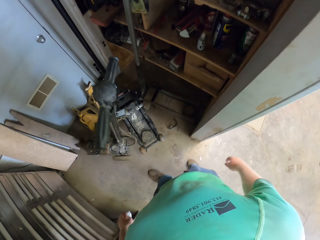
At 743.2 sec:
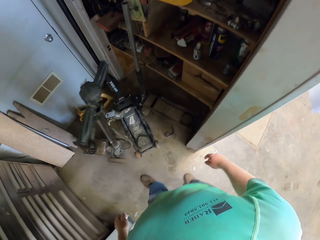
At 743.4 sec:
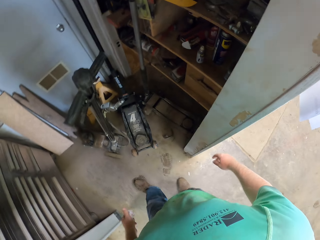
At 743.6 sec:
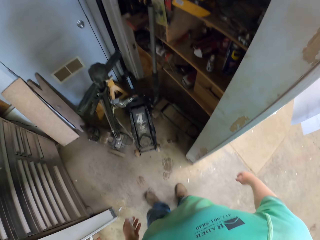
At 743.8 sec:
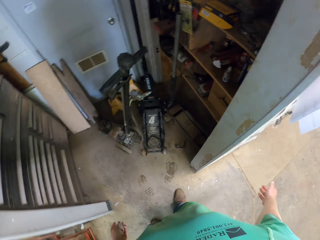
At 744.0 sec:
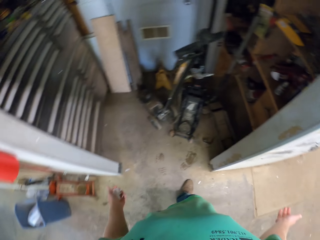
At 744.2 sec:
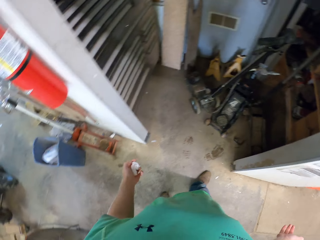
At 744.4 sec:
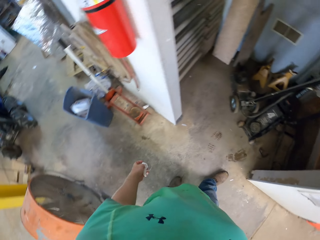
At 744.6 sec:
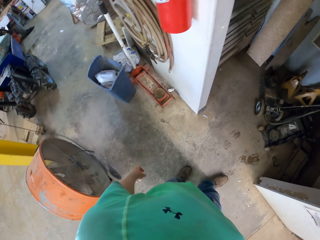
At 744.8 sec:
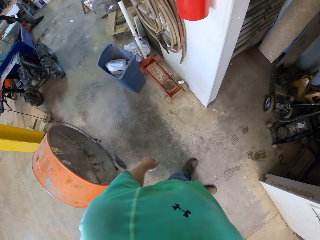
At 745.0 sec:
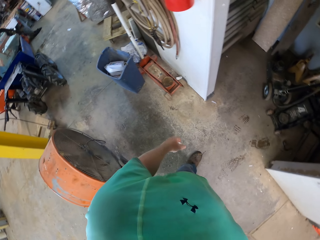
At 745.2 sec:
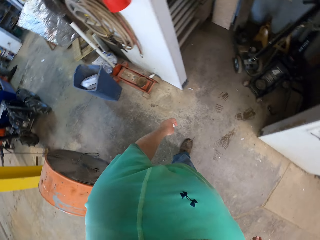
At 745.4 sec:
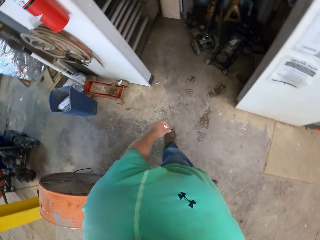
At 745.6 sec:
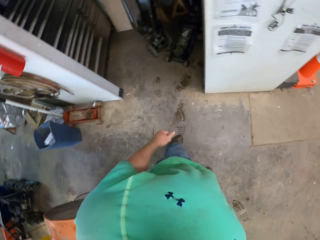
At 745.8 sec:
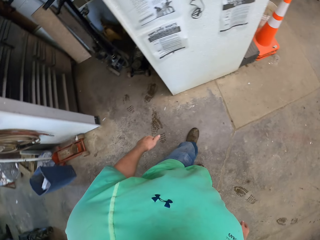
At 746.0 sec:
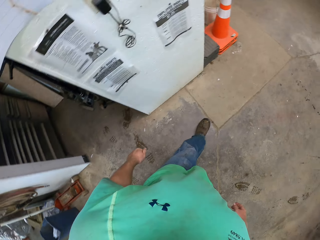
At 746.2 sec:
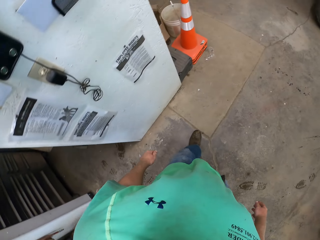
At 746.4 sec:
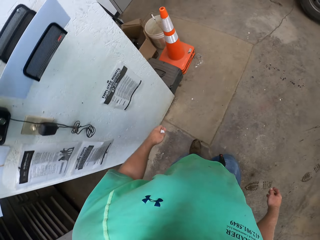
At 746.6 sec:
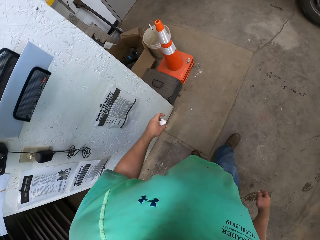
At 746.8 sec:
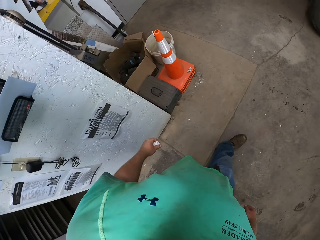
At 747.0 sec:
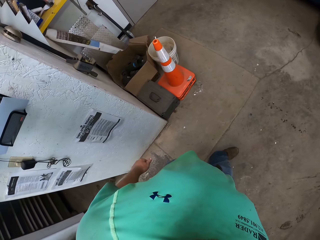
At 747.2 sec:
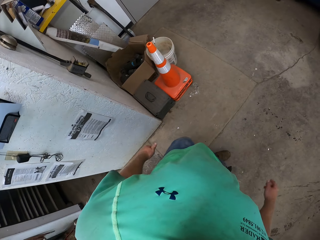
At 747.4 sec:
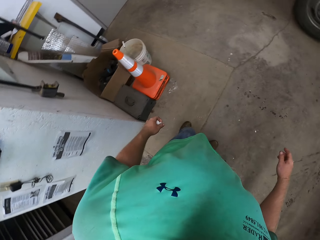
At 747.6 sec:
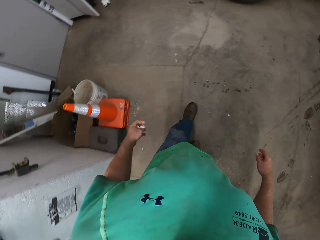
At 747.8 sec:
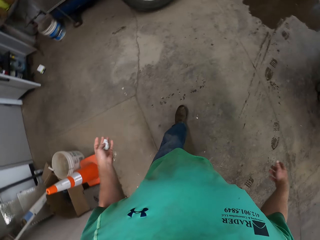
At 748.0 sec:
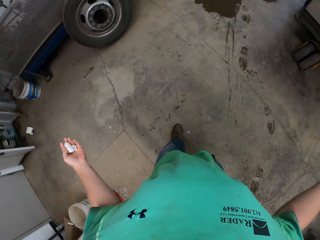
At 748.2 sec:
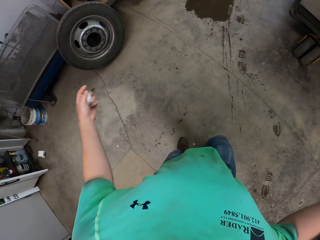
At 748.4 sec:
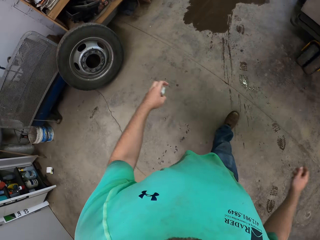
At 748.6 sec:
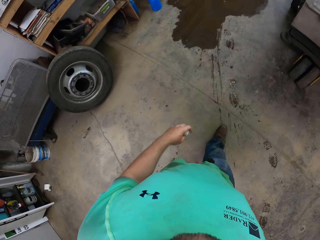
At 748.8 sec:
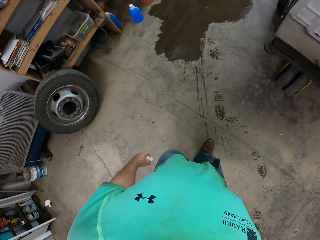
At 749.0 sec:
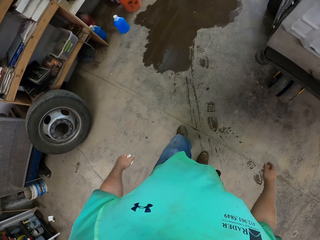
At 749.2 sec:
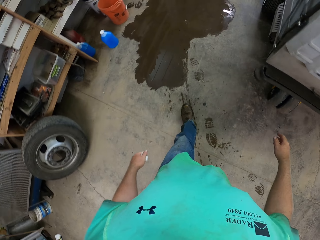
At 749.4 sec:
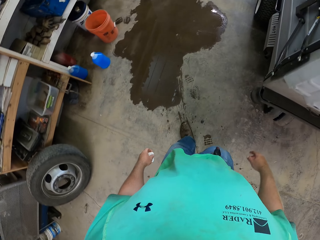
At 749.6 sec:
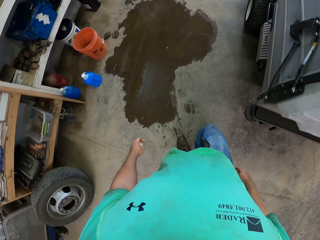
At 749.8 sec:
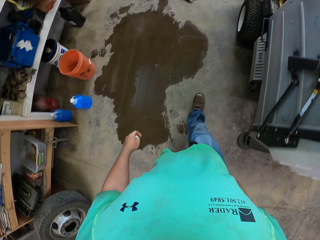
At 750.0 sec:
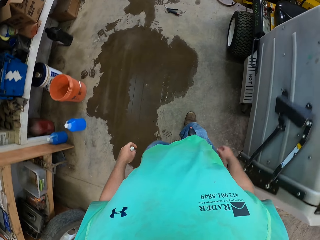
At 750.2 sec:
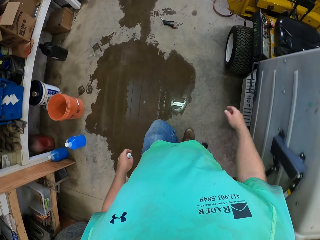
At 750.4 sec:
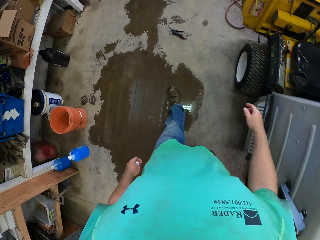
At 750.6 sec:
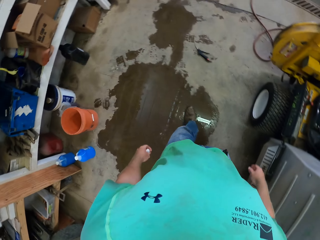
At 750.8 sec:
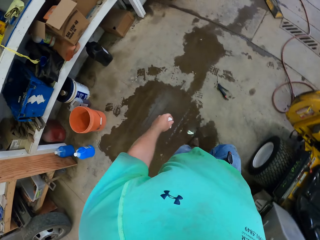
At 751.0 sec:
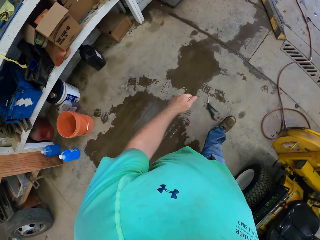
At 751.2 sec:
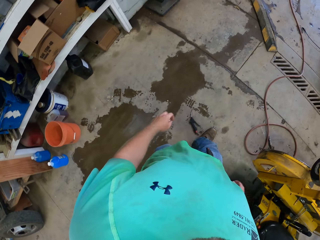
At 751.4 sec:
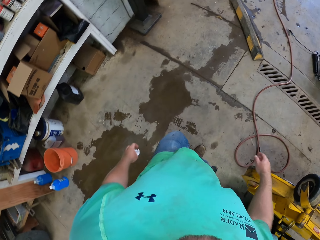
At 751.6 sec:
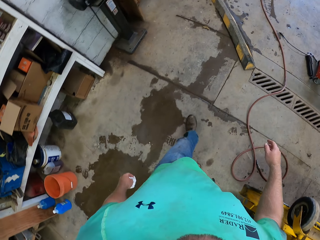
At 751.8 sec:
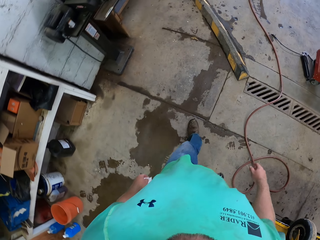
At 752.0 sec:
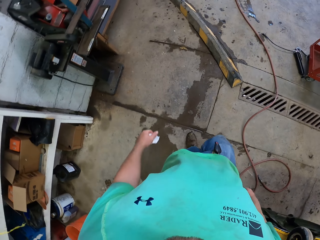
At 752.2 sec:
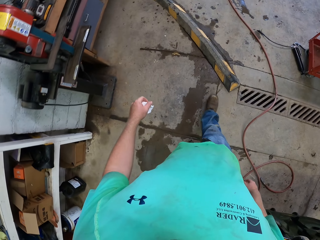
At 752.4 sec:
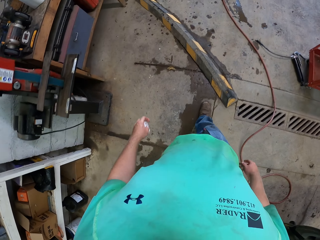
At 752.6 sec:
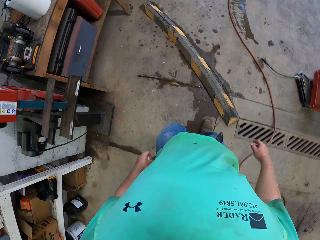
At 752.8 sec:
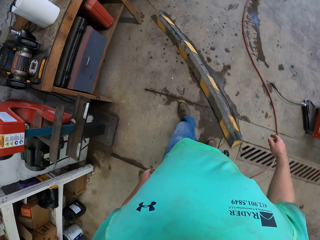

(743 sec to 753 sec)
The camera wearer moves away from the store. They walk in the store.

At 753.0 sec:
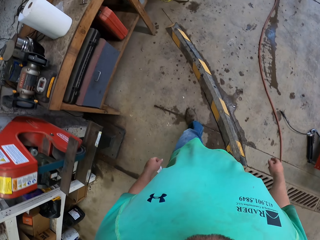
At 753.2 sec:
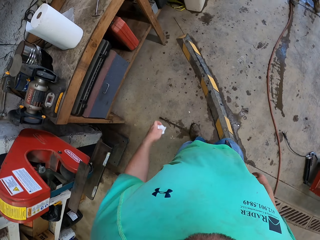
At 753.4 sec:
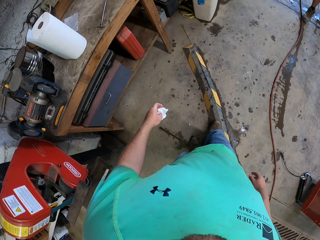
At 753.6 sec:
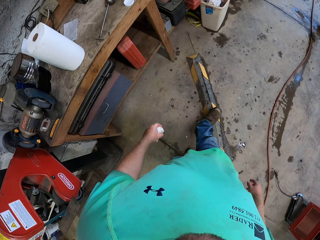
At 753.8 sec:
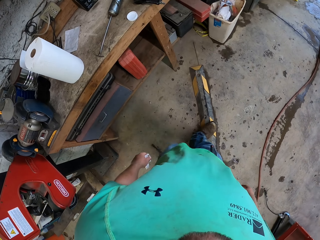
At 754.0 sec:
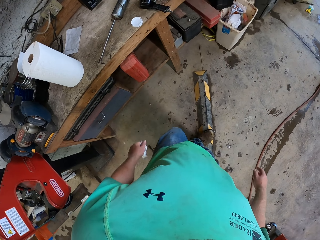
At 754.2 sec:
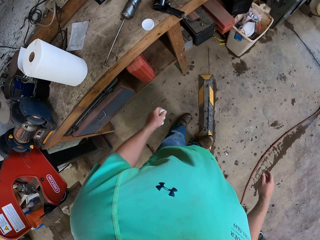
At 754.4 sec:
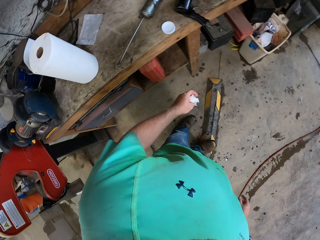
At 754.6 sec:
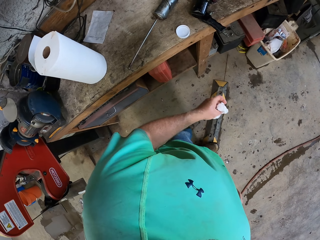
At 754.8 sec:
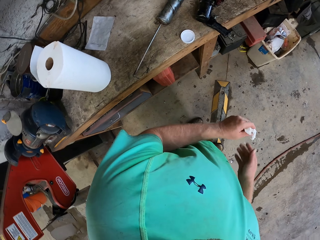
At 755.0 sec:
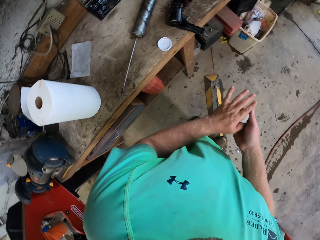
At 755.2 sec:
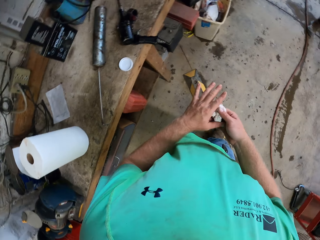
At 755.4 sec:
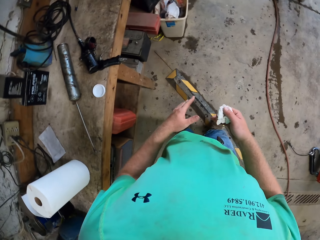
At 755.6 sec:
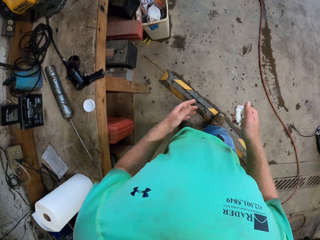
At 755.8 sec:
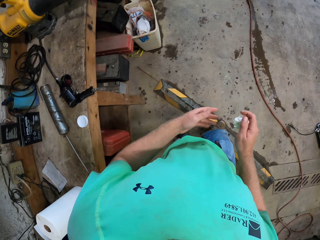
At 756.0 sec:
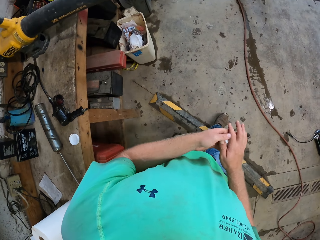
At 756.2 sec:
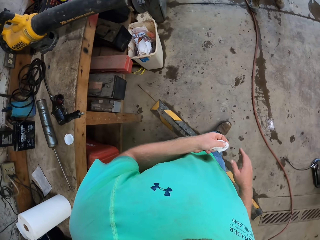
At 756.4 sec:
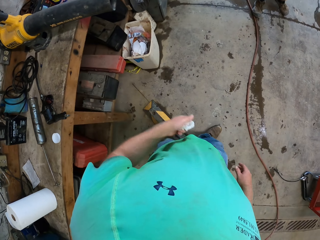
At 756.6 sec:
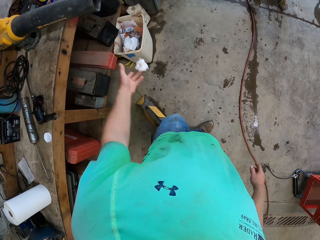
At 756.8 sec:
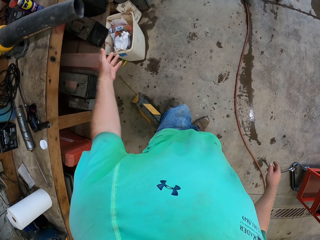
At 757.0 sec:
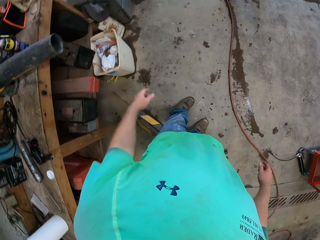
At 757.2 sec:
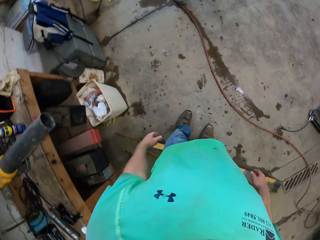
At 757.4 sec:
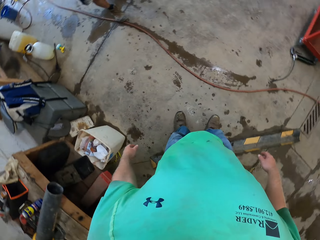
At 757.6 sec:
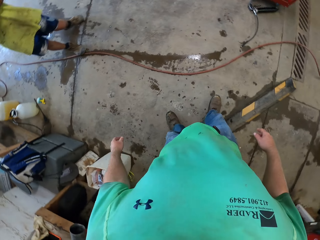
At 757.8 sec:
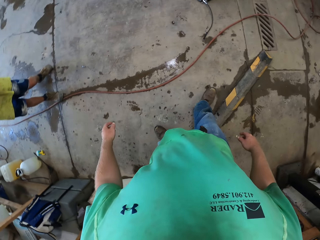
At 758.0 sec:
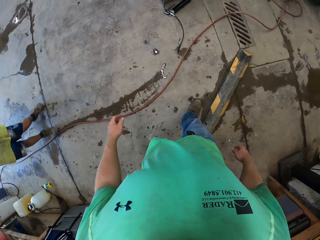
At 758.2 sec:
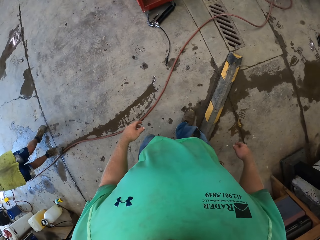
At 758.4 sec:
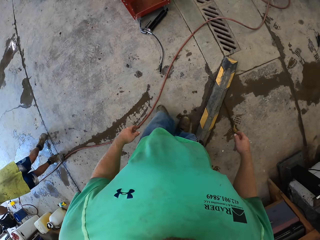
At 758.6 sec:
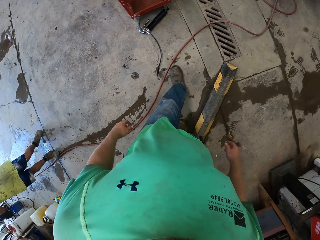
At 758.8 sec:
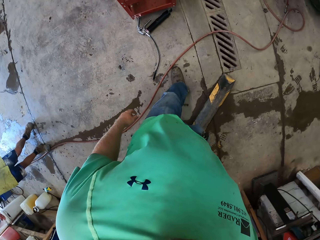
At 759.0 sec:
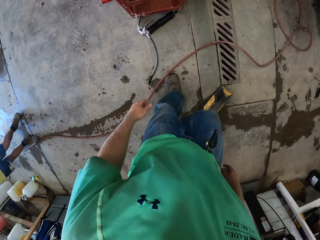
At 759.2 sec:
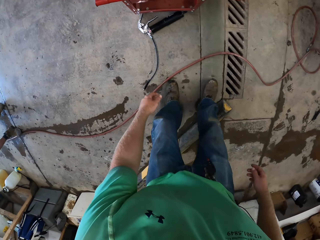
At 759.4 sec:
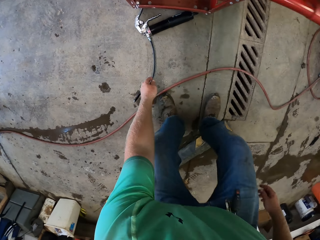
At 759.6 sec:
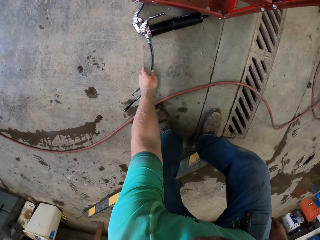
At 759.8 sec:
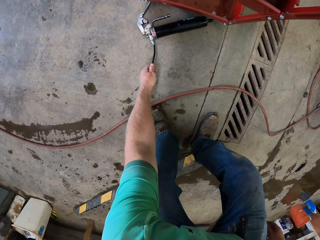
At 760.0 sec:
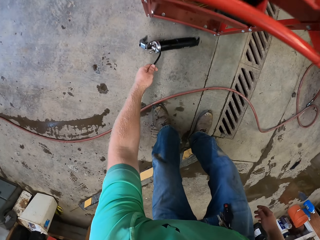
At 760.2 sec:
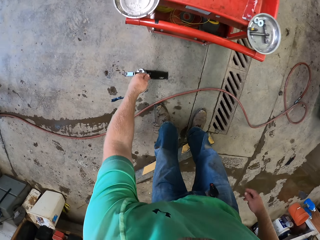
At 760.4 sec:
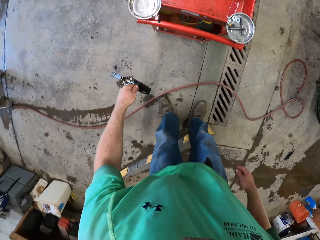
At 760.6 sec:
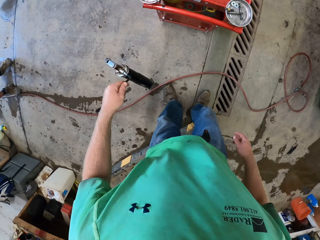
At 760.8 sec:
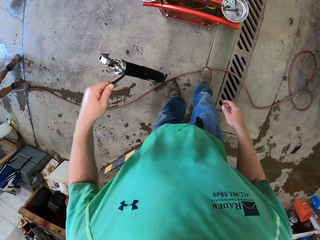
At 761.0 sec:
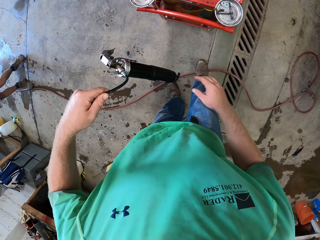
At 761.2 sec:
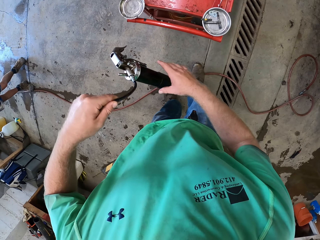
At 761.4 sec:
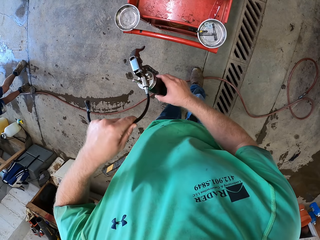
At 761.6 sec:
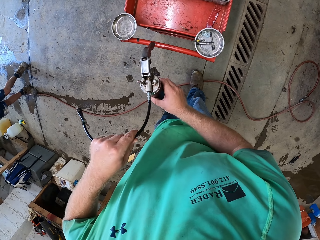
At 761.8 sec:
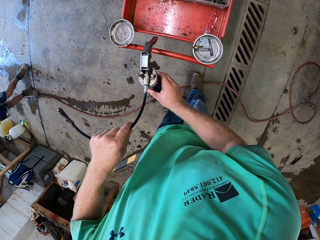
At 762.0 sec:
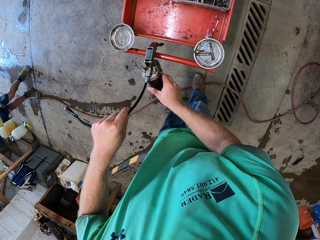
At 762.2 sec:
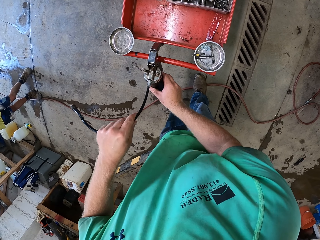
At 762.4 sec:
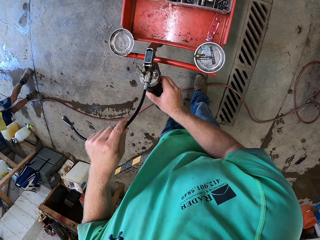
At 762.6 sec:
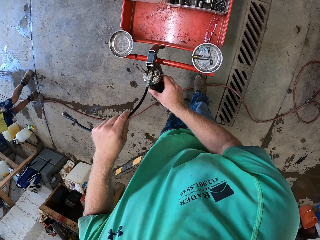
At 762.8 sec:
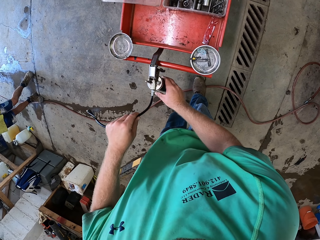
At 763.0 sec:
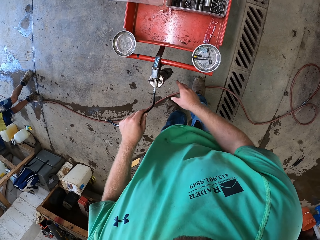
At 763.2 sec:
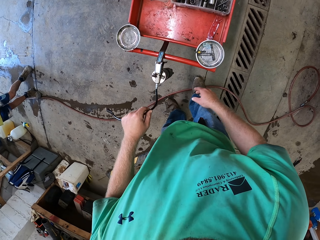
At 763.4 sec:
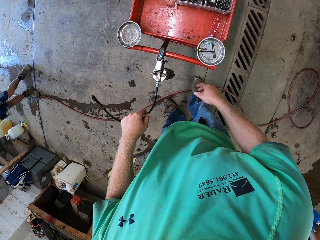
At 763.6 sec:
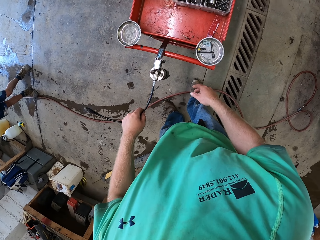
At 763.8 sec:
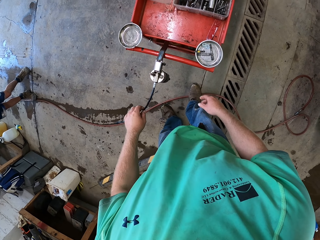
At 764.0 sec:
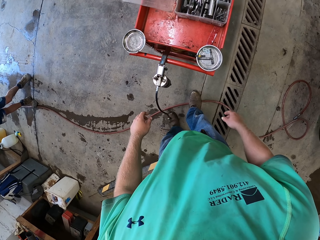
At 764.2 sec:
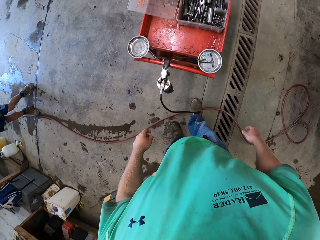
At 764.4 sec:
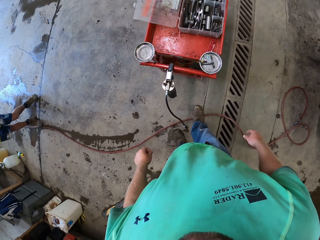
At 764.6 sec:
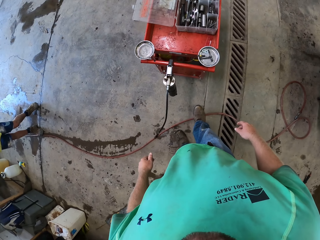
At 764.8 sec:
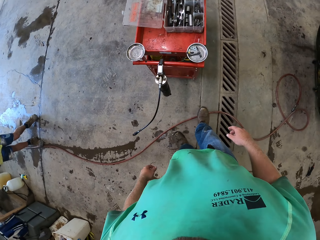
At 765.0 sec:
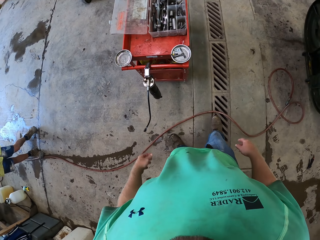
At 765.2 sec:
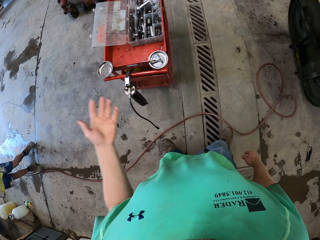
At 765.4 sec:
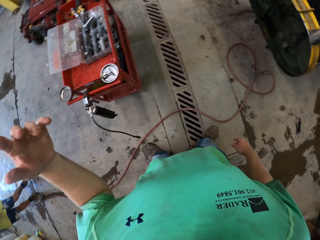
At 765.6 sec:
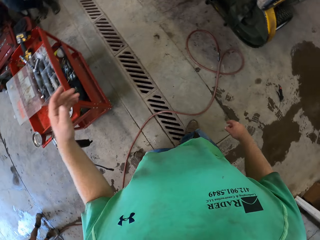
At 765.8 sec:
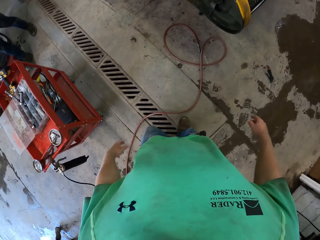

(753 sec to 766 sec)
The camera wearer transfers the tissue on his hands. He throws the paper towel into the trash can on the floor with his left hand. He picks up a spray gun on the floor with his left hand. He hangs the spray gun on a machine with the nozzle in his right hand.
